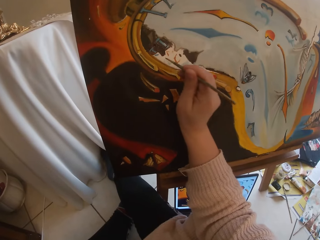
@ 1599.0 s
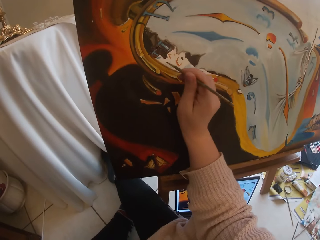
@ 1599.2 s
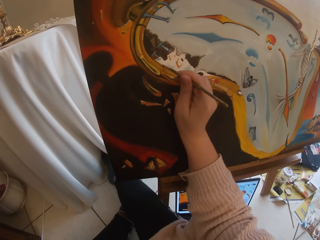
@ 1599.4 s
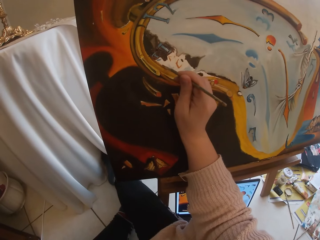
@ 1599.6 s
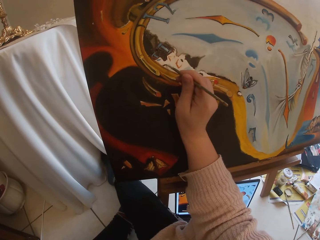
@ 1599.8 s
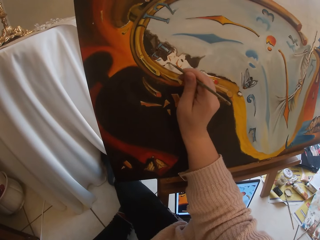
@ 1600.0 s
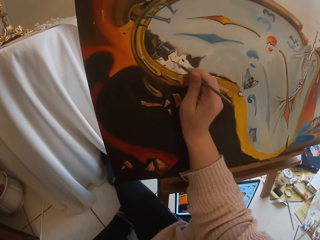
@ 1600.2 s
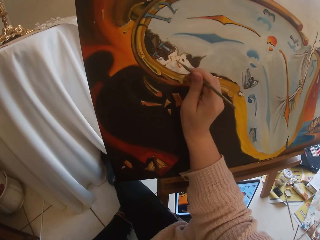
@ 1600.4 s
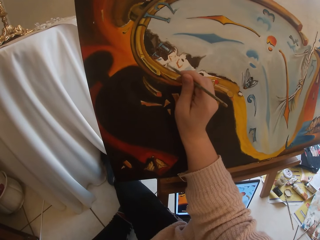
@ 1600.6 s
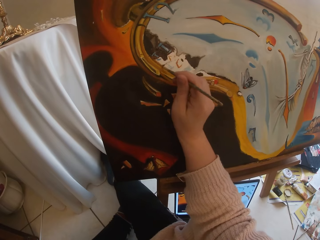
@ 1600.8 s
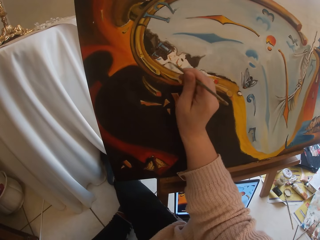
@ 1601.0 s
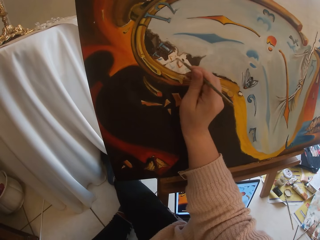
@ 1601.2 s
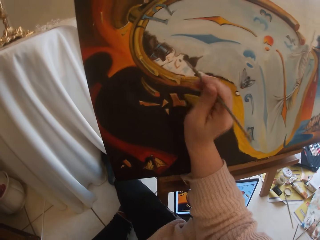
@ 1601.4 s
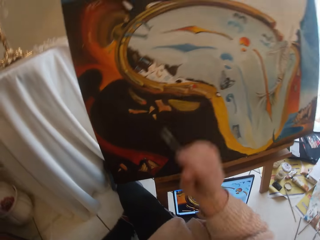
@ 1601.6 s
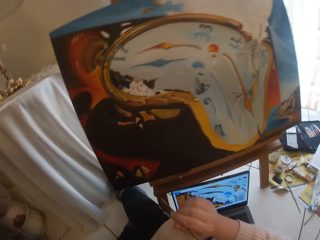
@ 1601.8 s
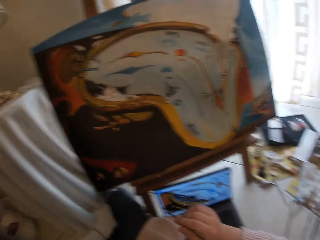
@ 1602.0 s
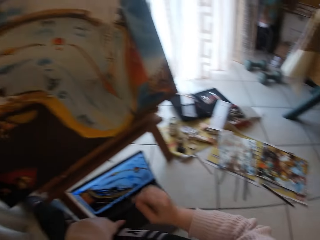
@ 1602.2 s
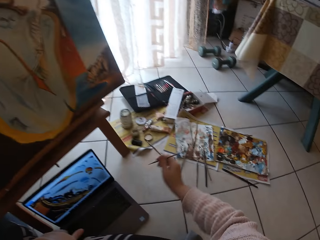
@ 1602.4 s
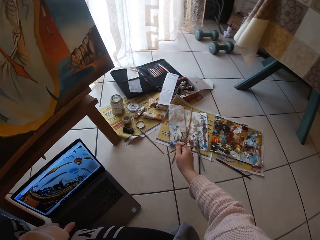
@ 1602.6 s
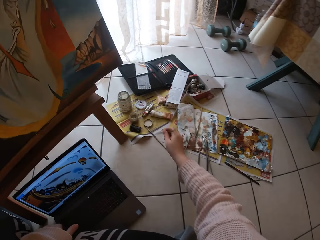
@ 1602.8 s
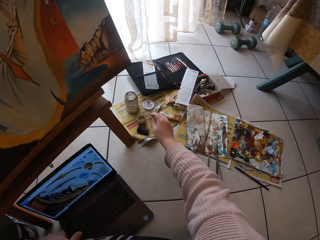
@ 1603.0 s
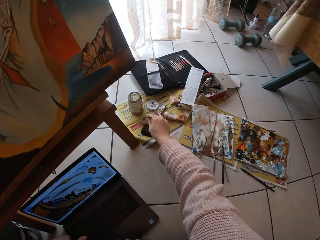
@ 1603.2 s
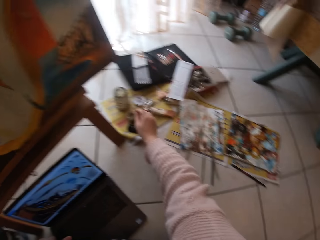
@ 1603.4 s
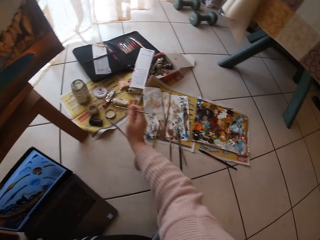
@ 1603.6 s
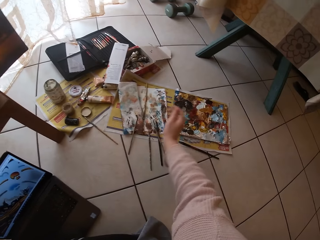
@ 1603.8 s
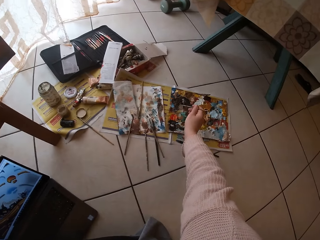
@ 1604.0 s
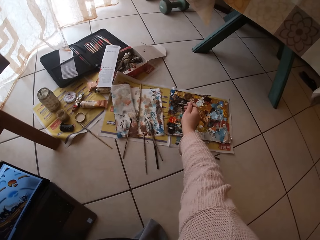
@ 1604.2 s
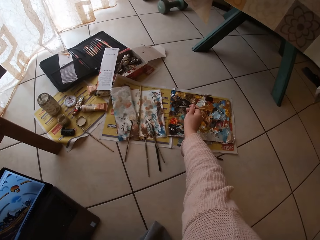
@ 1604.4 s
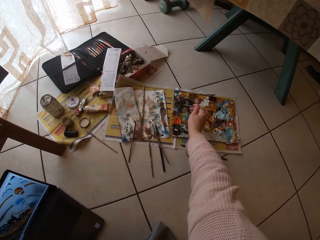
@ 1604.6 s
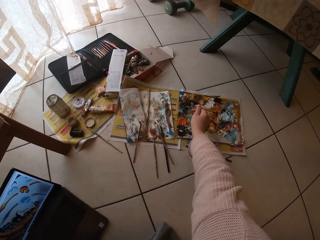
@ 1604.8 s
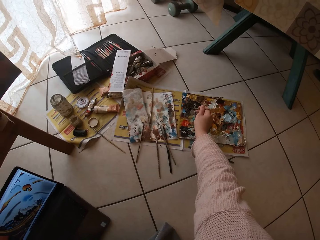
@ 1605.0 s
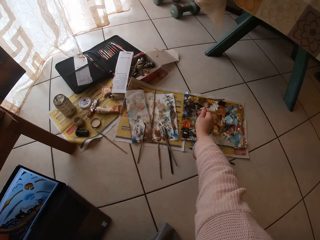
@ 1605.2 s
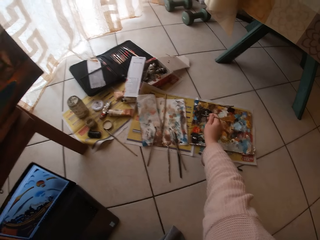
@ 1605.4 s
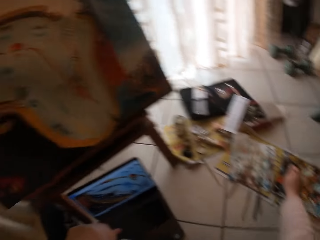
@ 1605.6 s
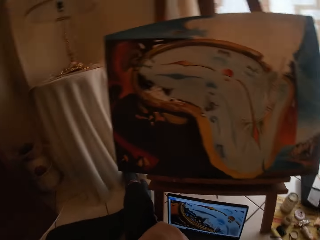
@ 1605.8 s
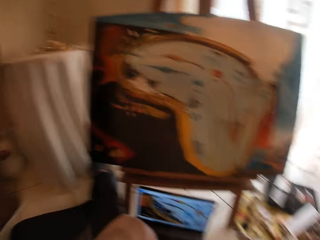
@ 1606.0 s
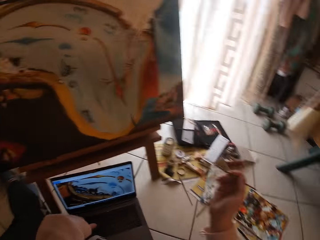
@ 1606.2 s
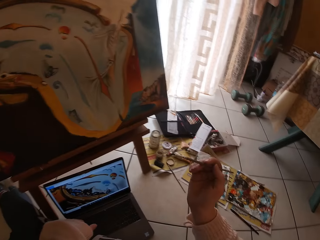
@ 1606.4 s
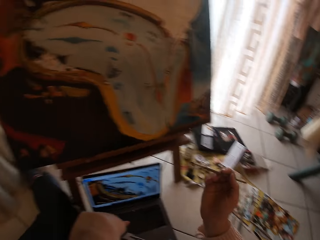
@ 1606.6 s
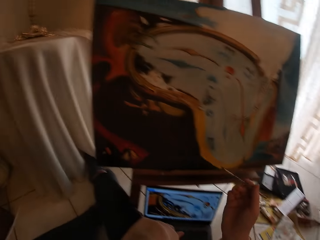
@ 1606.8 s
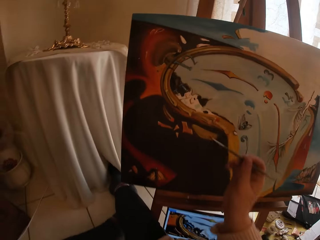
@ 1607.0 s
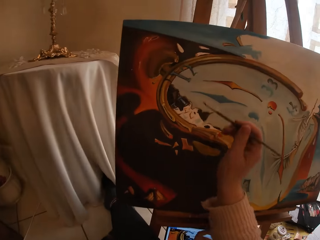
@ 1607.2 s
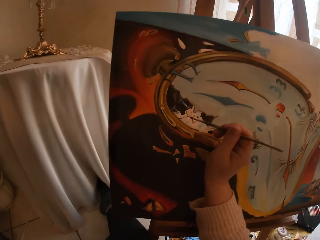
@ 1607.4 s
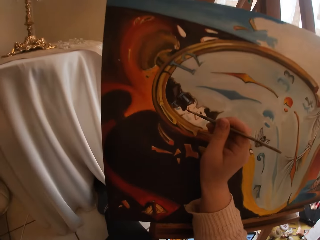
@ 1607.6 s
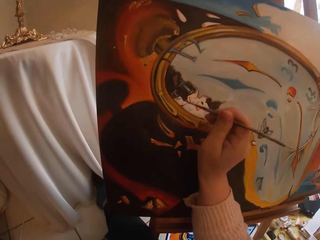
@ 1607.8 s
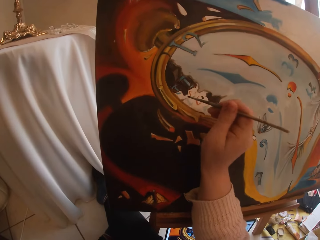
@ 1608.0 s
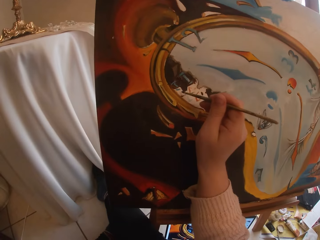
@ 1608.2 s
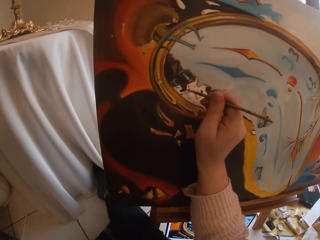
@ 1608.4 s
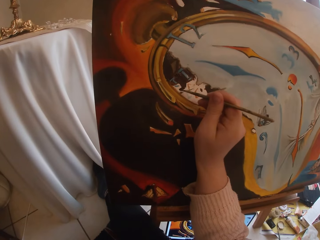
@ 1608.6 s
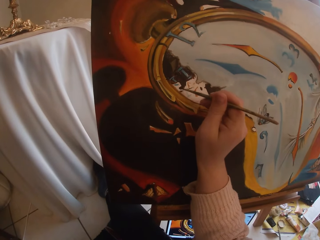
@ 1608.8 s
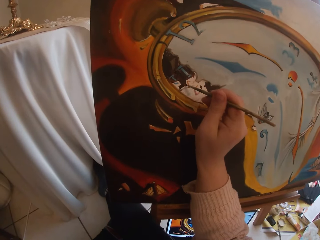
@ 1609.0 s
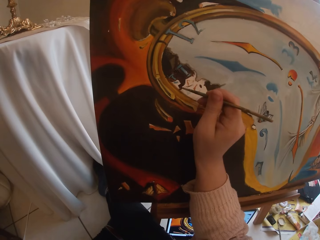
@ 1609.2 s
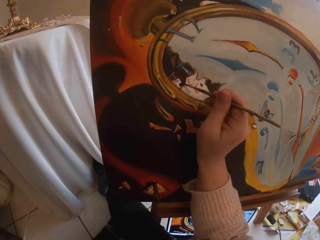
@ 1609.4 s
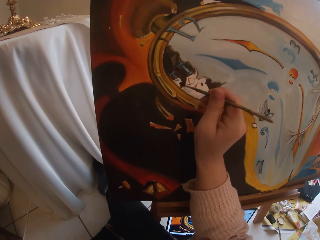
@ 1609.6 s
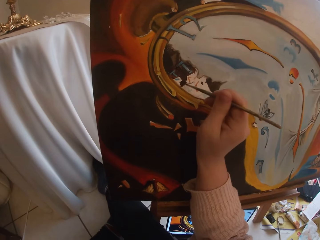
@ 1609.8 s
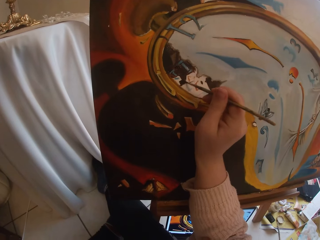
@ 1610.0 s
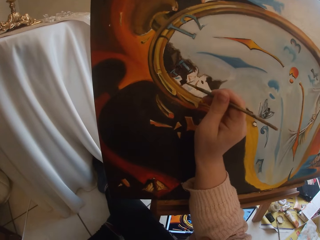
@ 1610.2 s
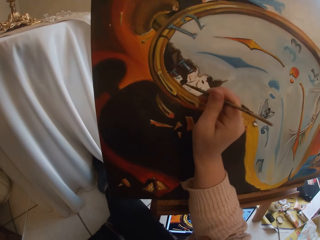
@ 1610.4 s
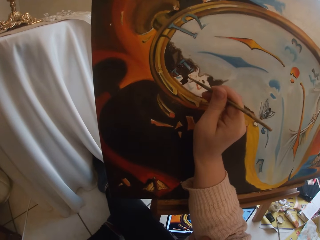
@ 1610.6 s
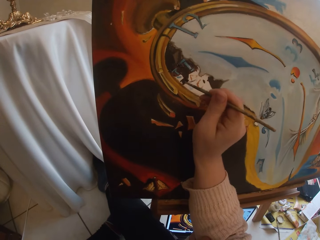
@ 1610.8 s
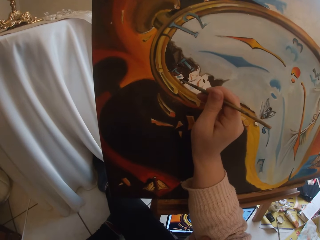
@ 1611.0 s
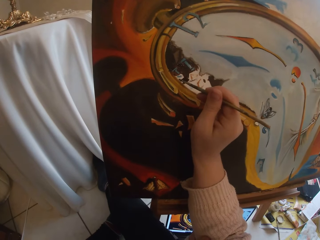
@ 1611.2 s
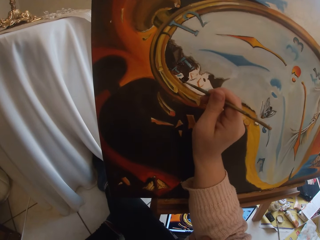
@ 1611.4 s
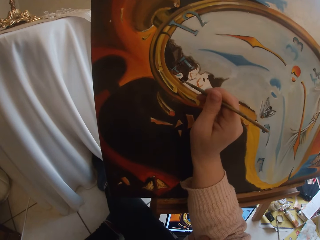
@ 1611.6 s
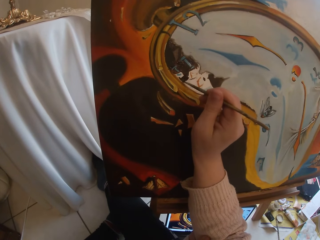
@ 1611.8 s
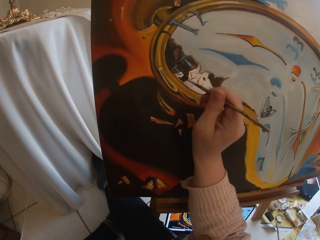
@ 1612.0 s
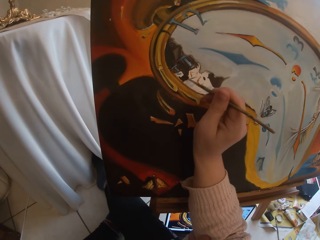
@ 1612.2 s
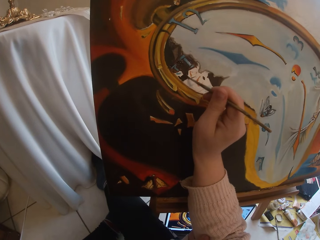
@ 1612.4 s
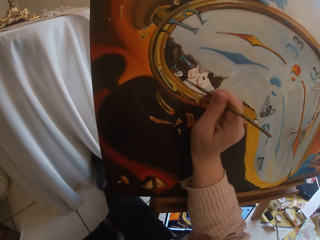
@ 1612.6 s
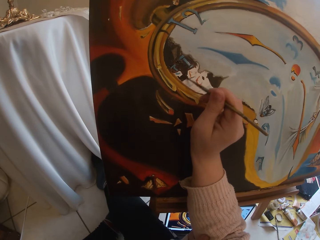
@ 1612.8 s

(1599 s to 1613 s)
The camera wearer paints with the brush. They stop painting. They dip the brush in the liquid in a container. They swirl the brush on the colour palette, and dip the brush in the paint. They look at the laptop. They paint the canvas with the brush.

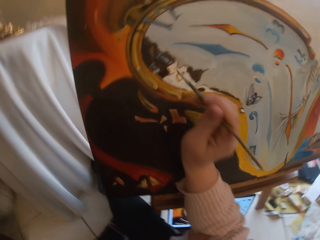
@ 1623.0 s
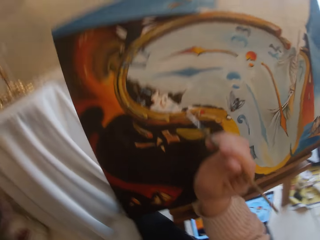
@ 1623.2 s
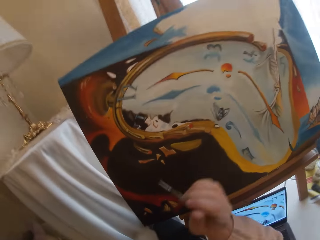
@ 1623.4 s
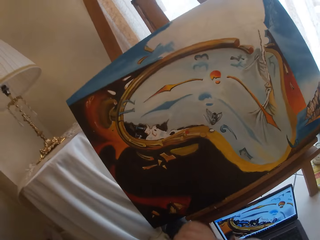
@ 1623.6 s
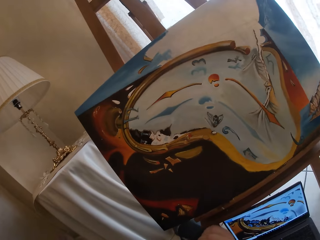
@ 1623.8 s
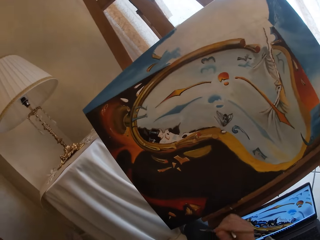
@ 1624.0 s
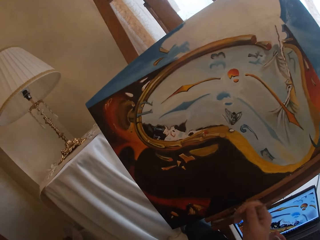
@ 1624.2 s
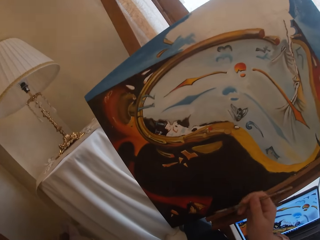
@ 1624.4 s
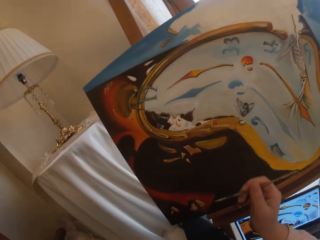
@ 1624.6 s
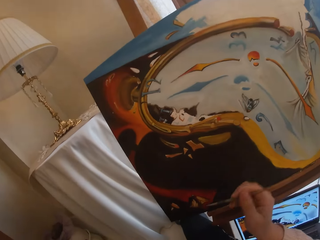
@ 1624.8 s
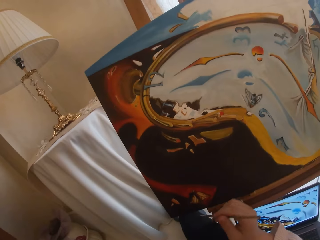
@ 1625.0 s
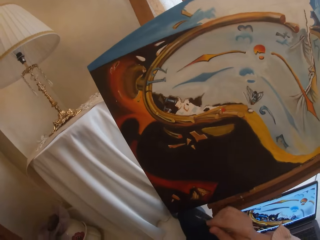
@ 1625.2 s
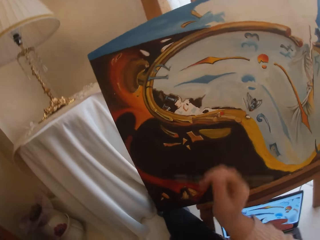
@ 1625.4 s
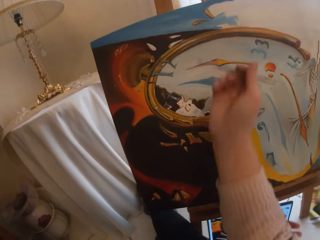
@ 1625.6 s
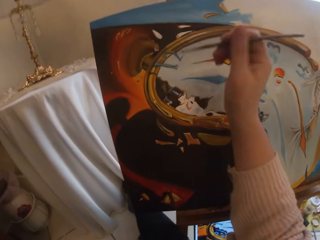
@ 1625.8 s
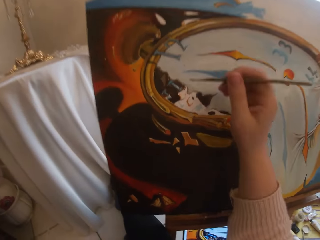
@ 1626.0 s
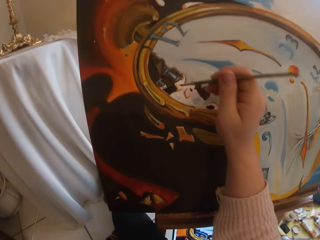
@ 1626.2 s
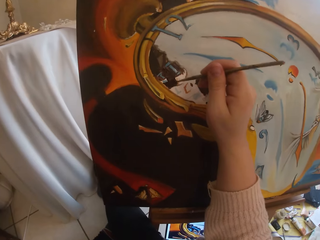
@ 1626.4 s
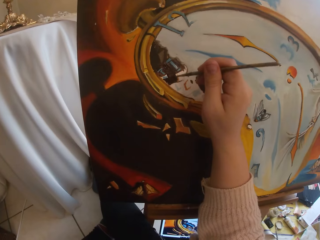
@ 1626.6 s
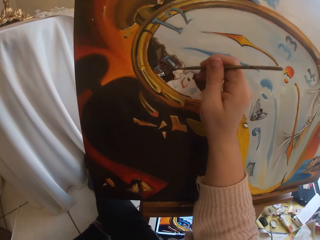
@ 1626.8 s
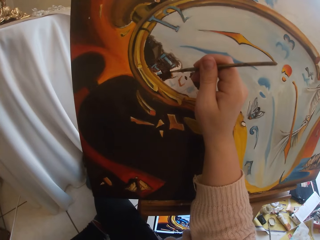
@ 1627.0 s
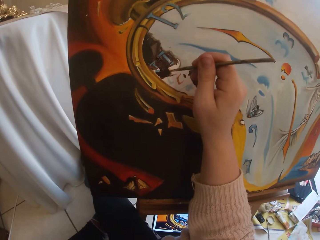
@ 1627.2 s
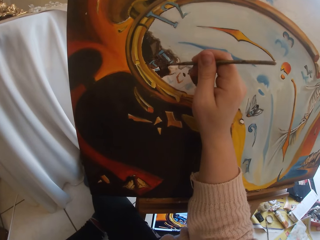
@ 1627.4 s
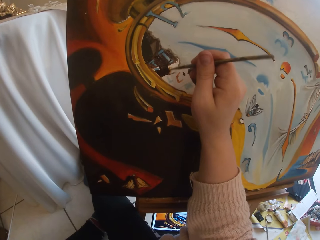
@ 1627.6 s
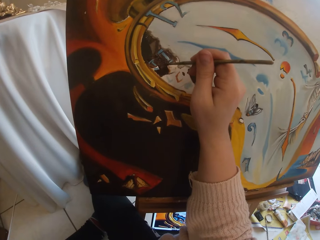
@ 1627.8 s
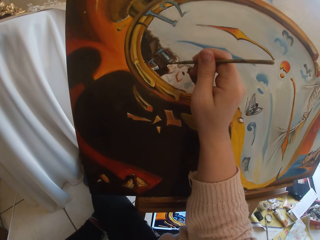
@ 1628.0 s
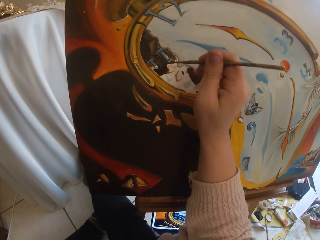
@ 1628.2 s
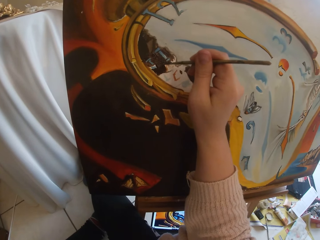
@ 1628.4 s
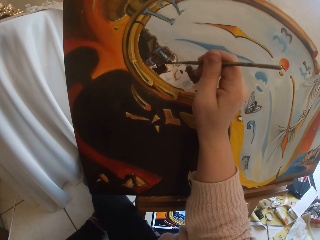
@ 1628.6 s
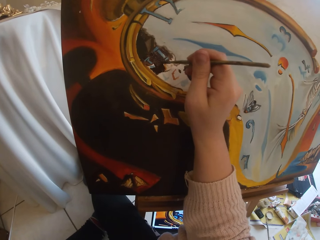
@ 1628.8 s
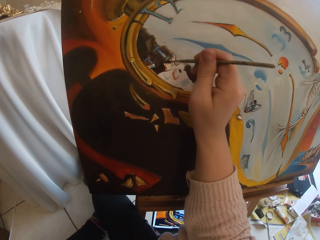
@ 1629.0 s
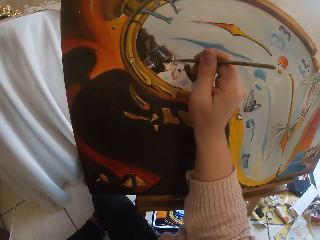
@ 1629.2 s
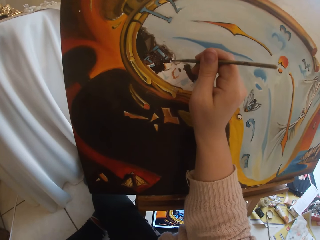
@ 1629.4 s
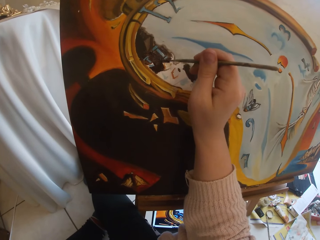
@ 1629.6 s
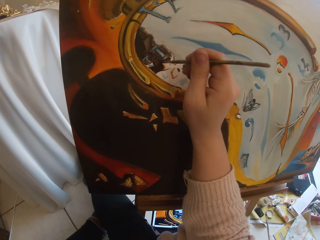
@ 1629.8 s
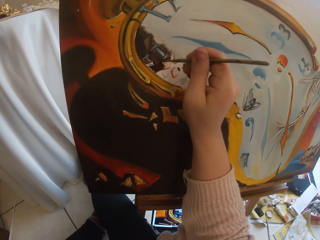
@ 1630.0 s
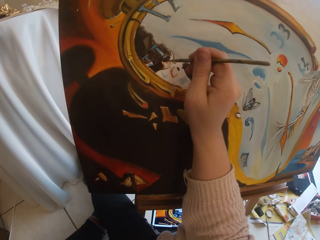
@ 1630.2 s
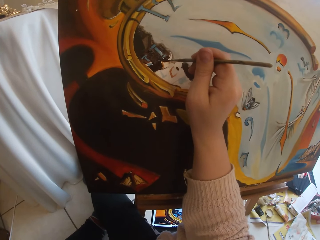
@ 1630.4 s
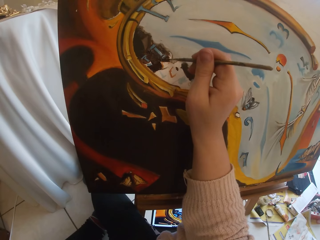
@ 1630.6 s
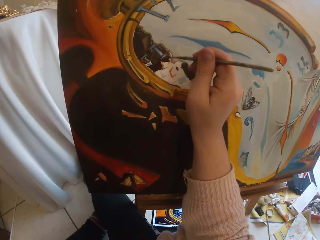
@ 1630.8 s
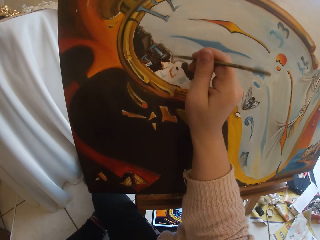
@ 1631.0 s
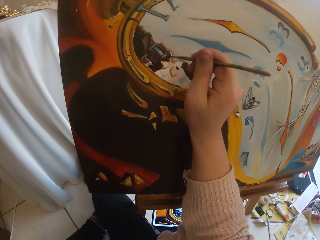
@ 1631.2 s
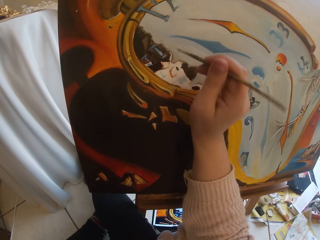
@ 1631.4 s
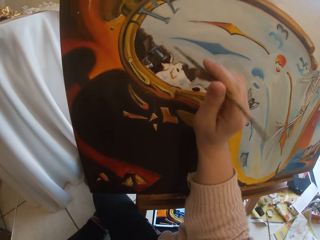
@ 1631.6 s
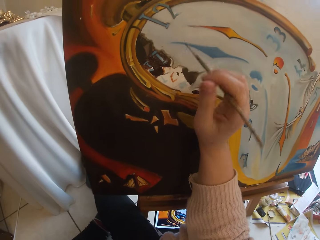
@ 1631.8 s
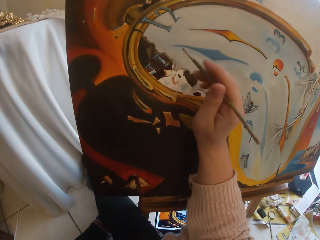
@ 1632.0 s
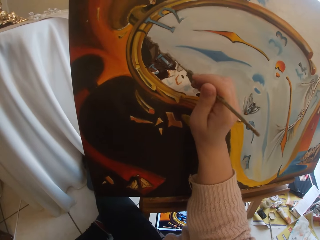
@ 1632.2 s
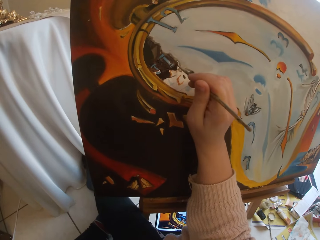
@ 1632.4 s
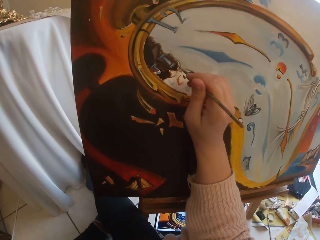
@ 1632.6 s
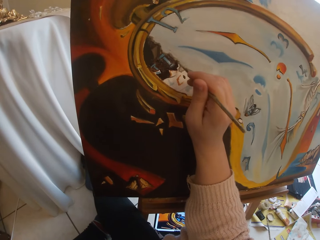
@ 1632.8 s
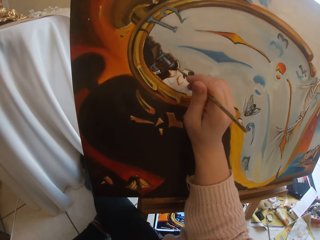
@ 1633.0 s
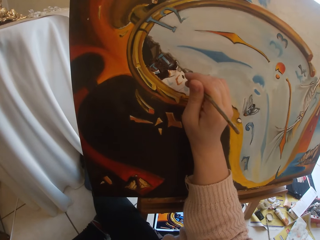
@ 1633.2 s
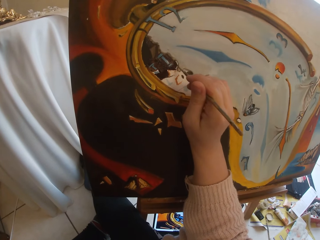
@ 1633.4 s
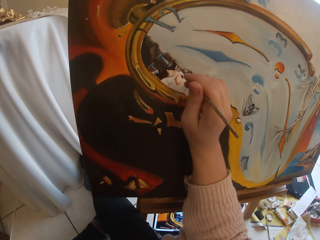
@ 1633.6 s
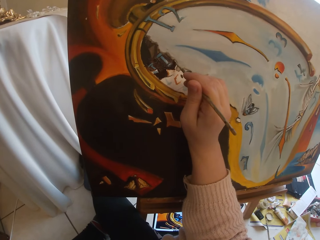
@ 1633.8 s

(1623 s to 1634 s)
The camera wearer stops painting. She folds her sleeve. She paints with the brush.
